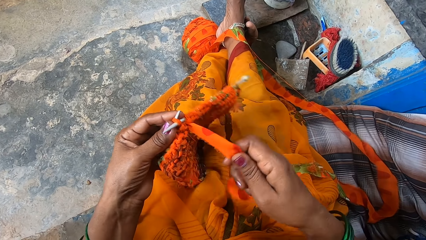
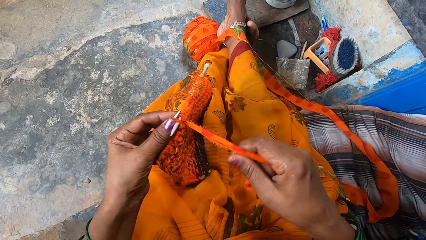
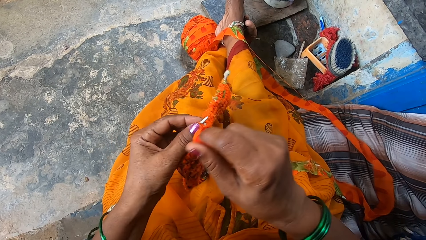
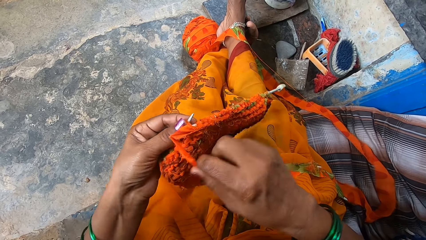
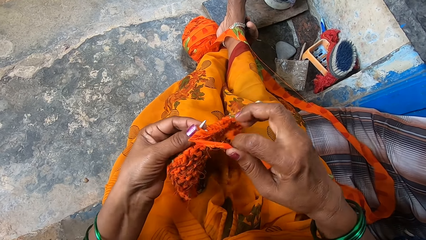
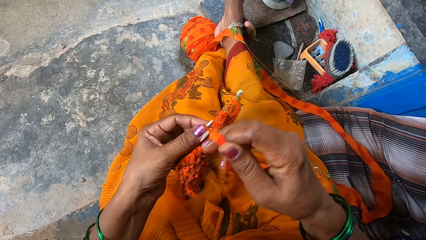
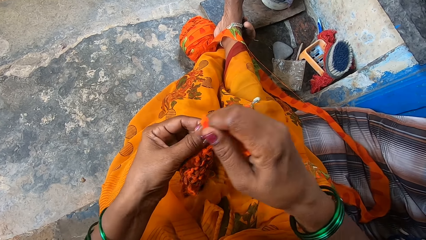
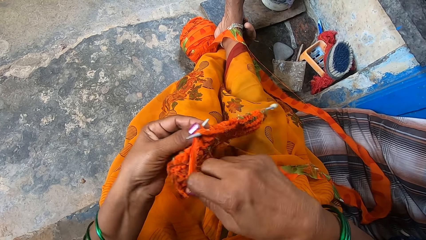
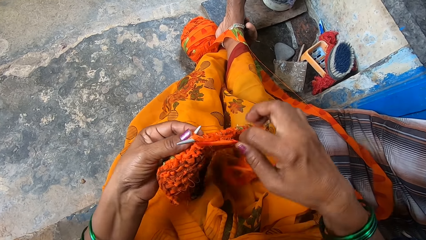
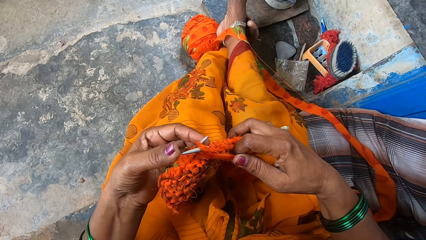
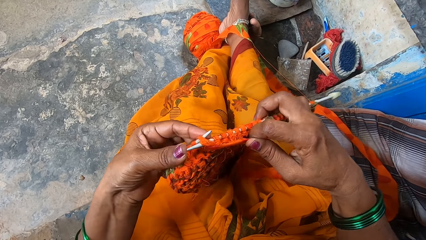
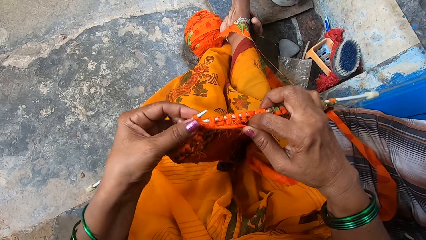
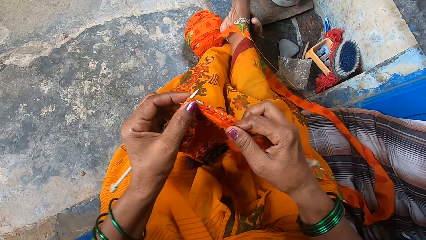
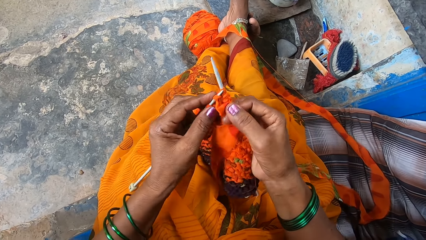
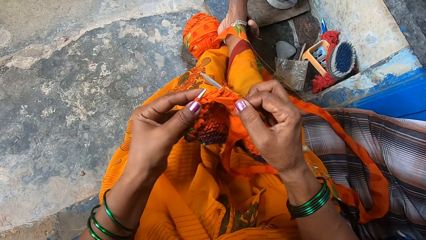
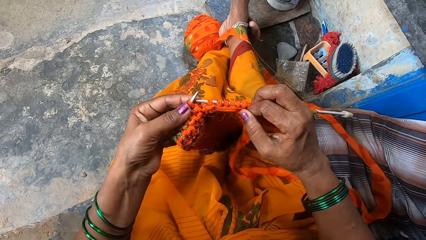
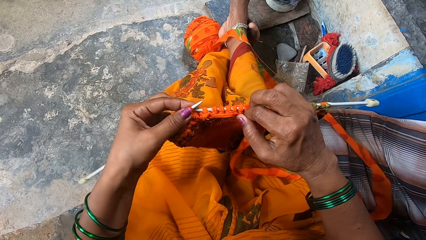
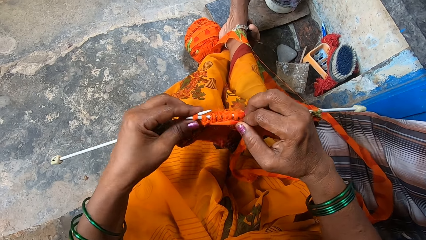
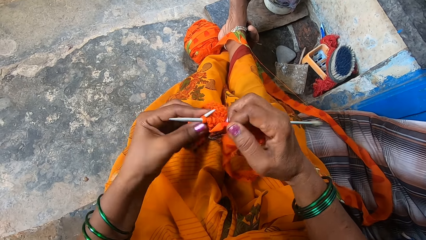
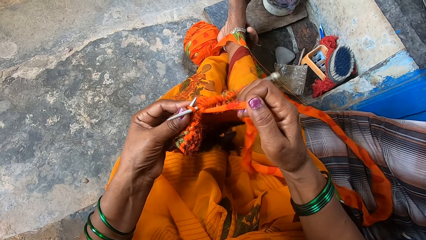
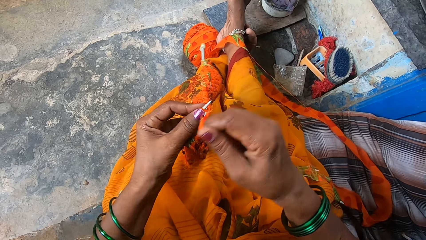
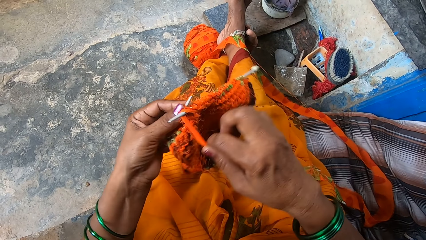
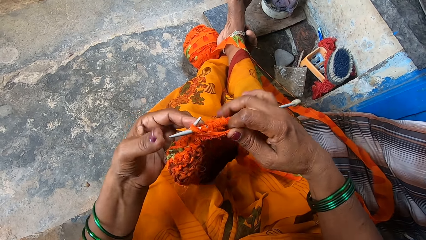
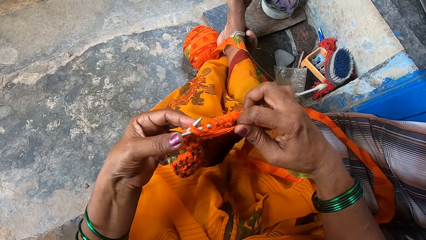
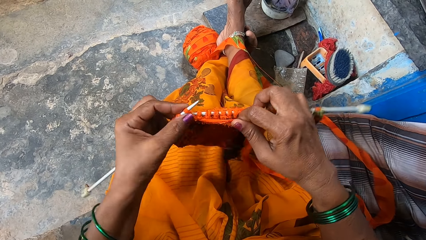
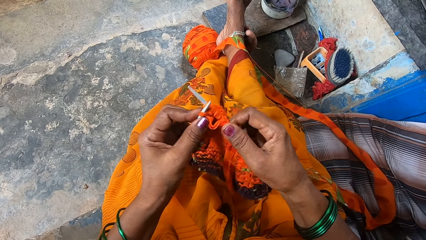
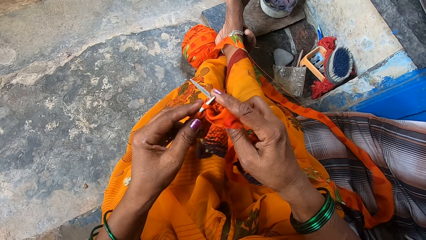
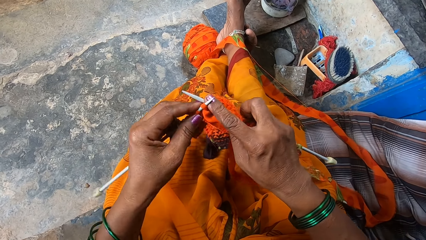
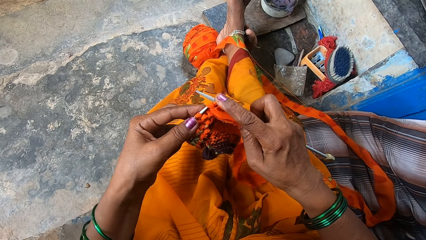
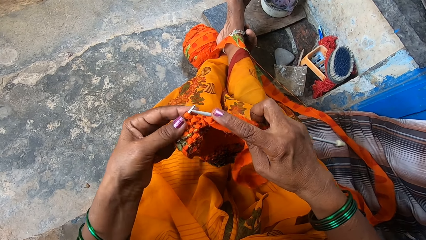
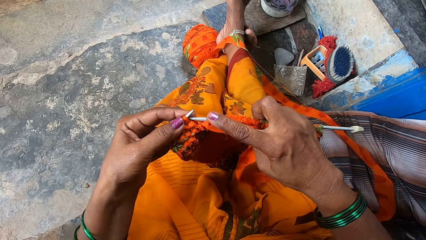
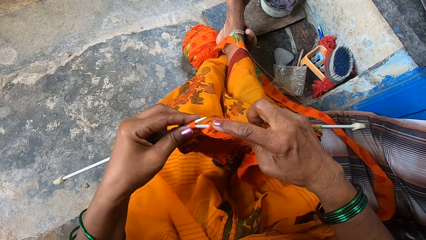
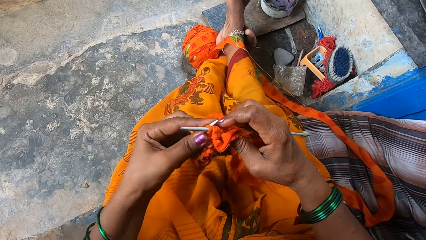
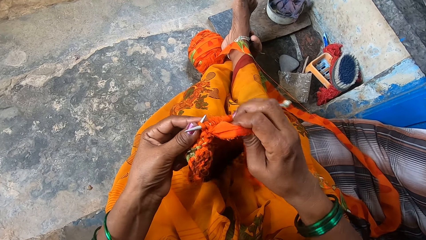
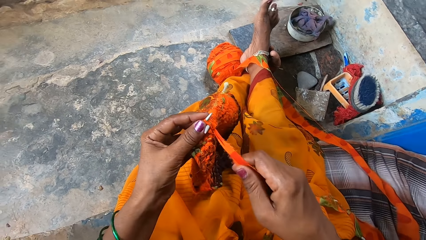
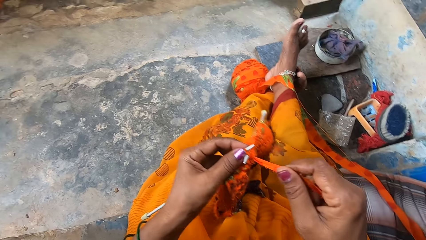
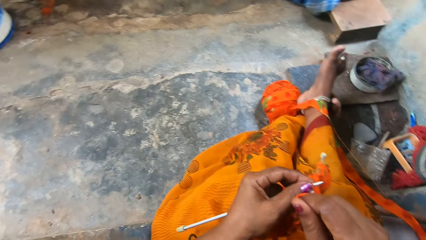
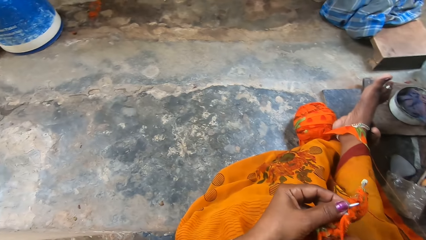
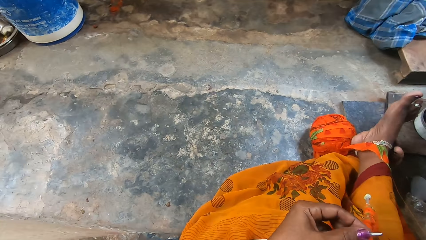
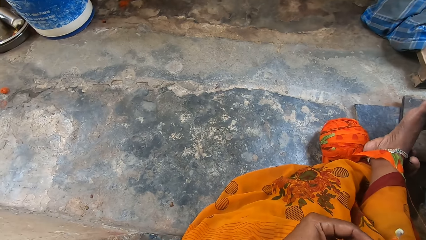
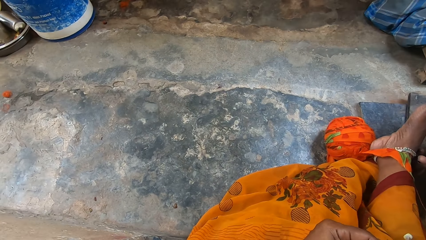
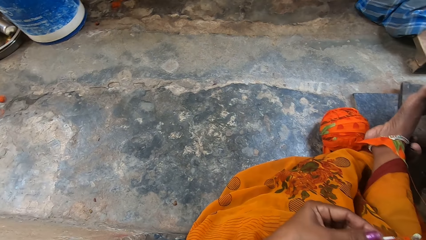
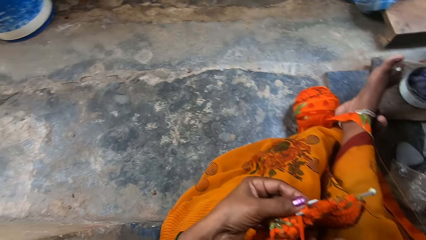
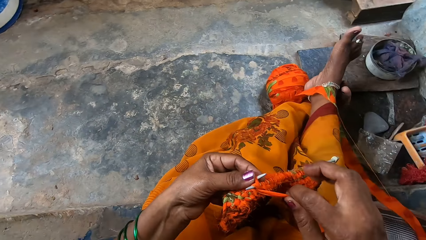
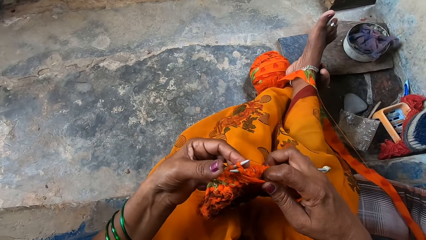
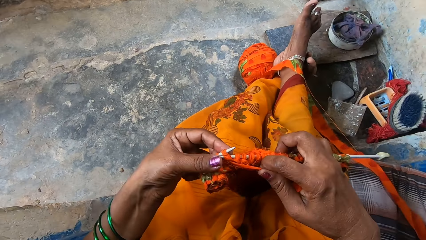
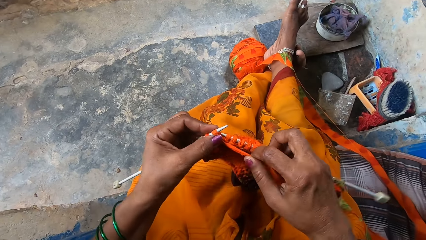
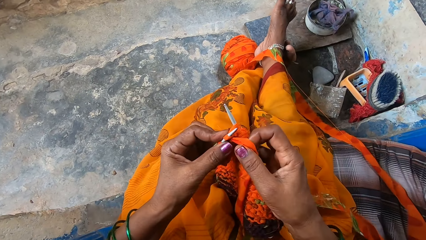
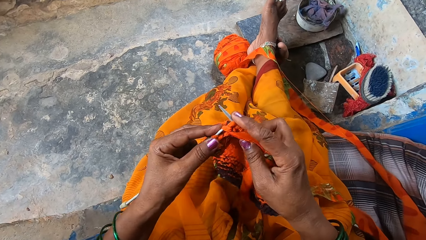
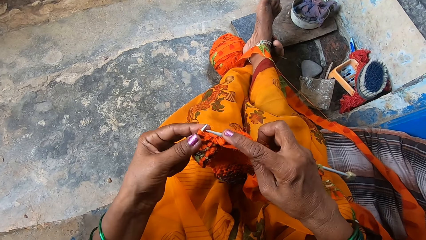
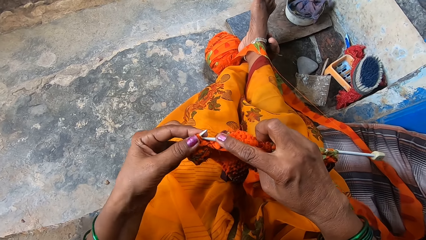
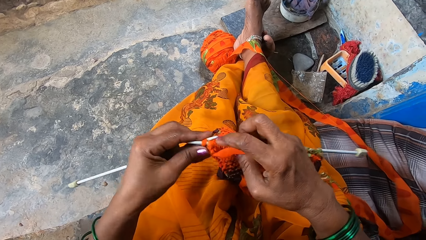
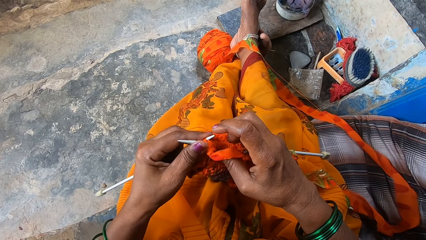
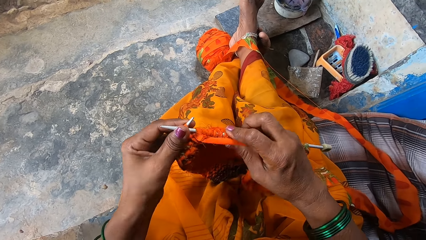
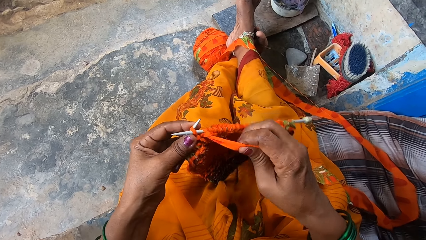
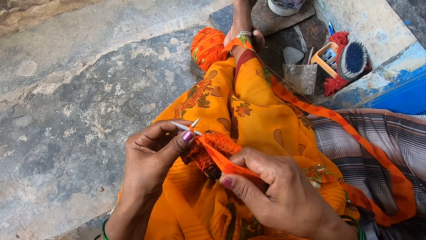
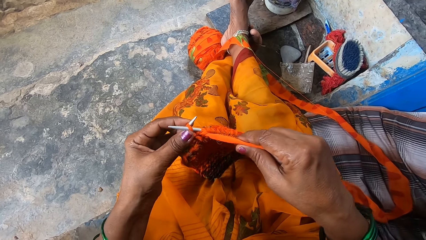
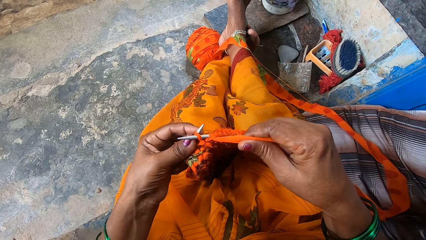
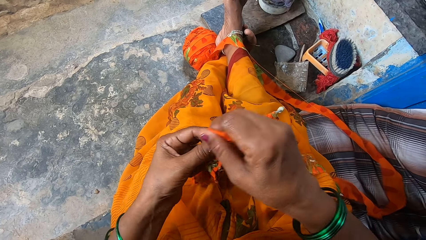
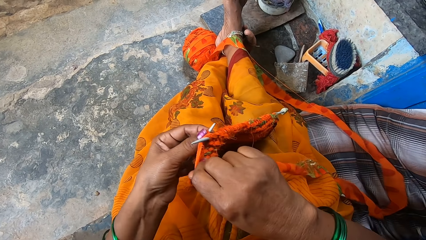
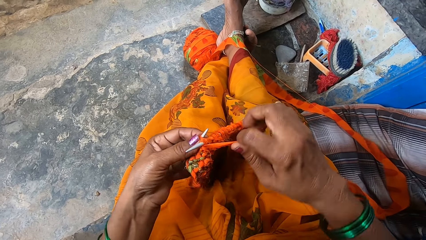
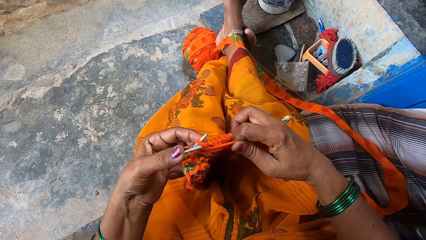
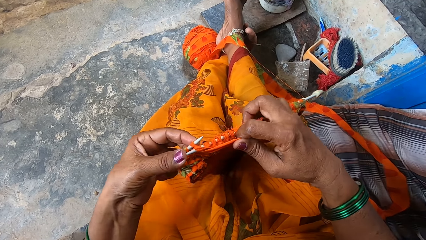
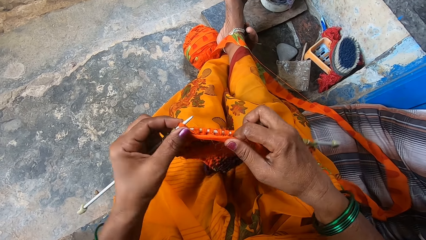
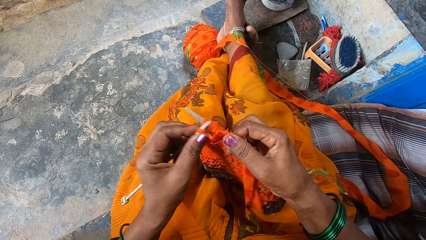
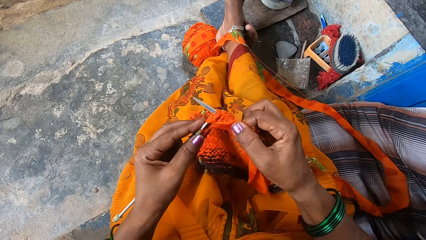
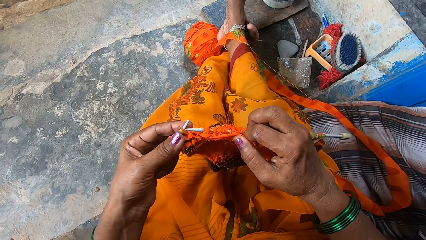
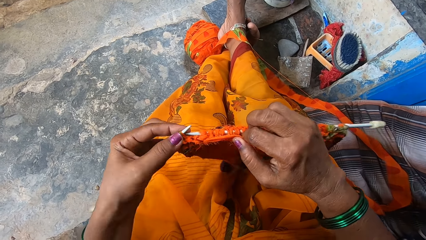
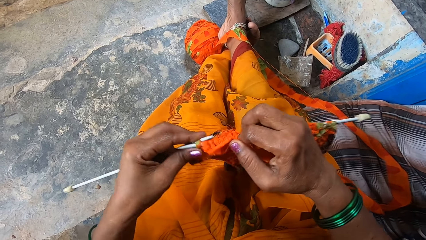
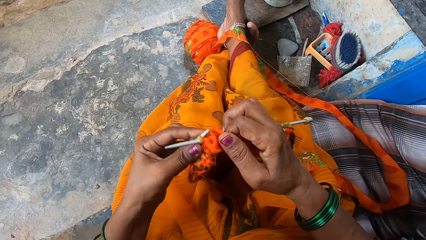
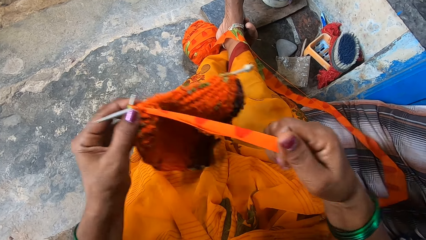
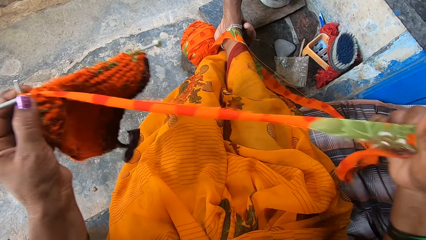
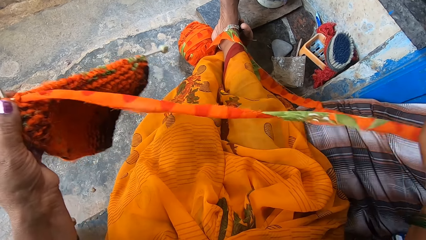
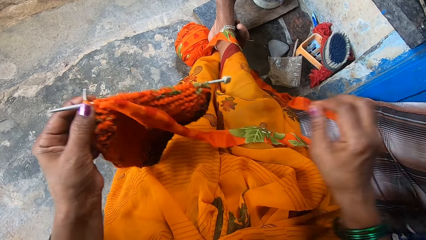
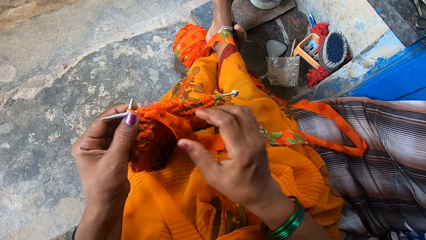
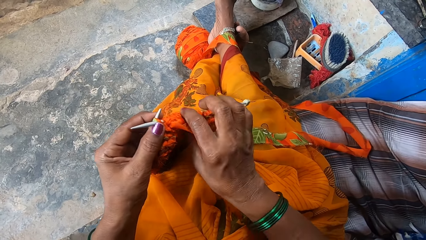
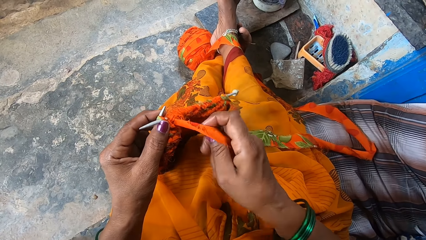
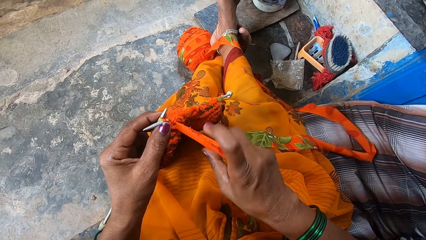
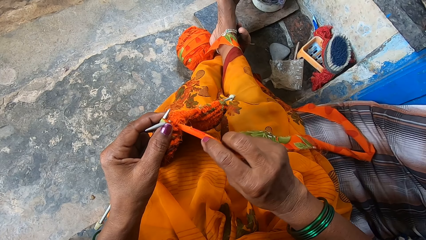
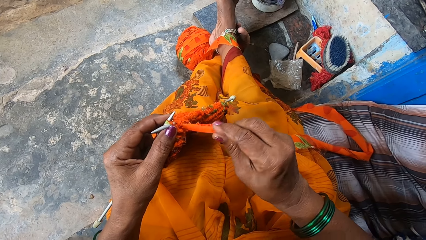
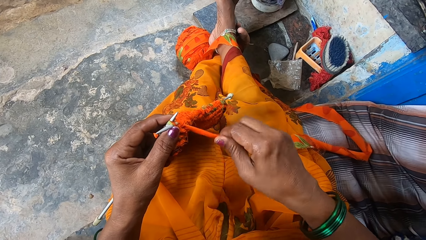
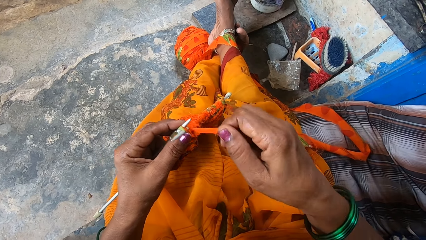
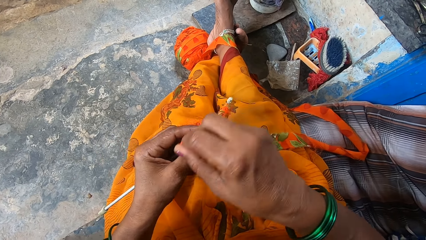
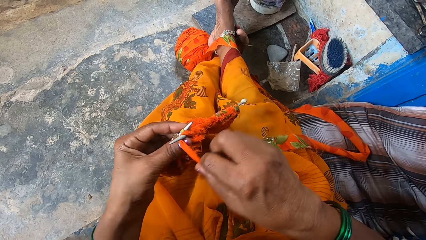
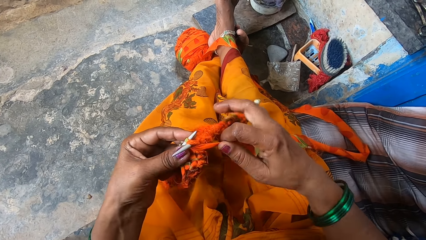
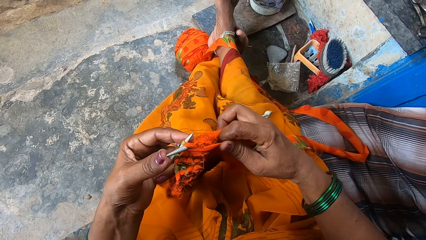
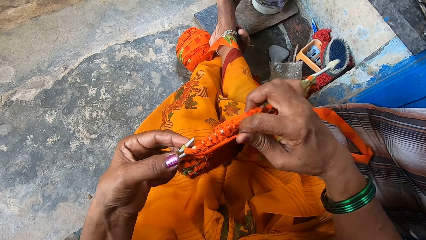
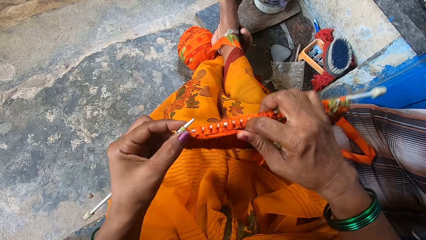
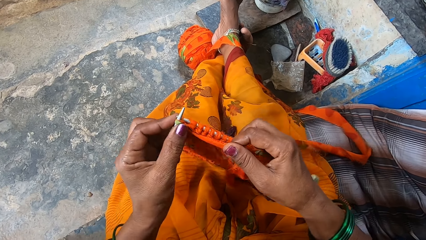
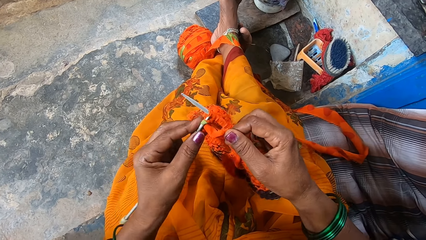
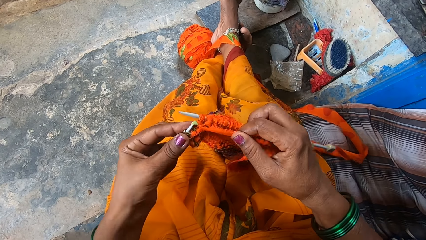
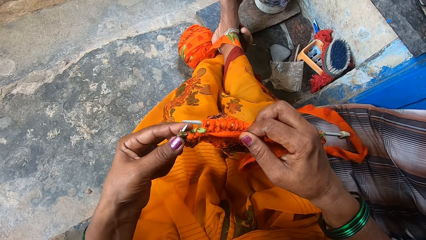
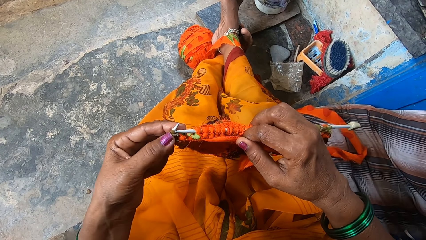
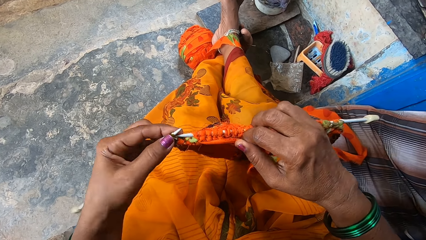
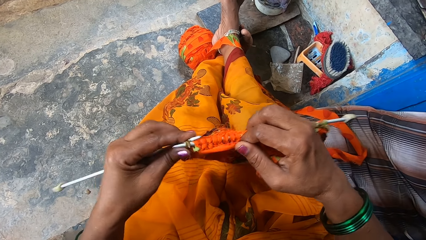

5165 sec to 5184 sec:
The camera wearer pulls part of the fabric. They crochet the fabric with a crochet needle.
